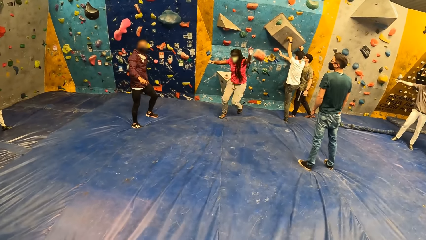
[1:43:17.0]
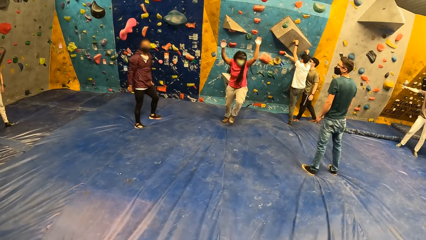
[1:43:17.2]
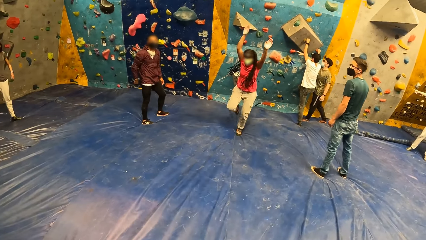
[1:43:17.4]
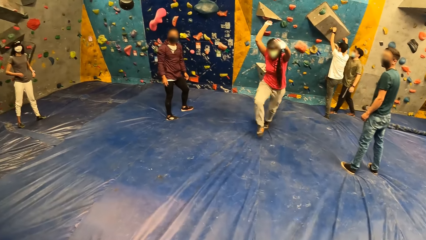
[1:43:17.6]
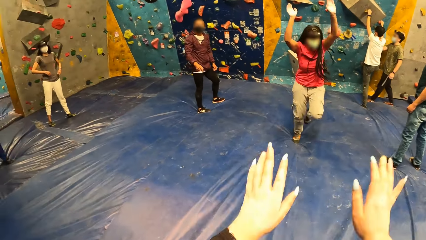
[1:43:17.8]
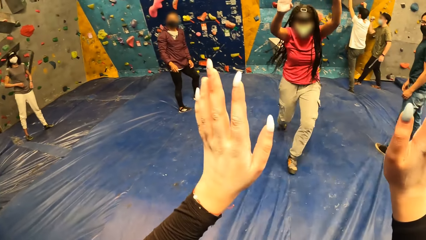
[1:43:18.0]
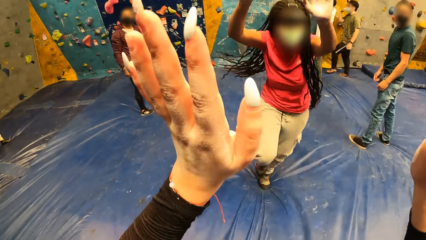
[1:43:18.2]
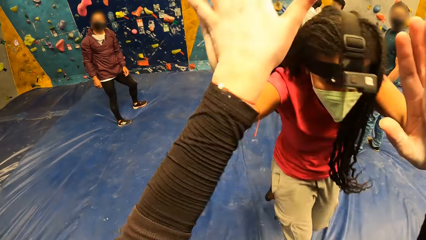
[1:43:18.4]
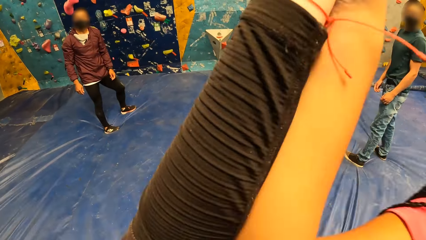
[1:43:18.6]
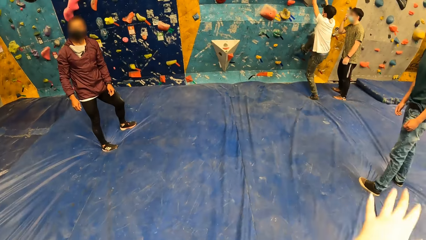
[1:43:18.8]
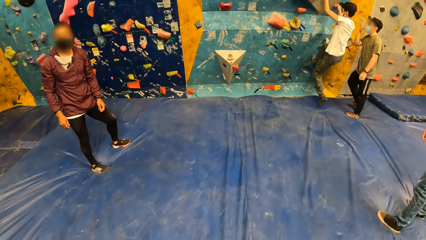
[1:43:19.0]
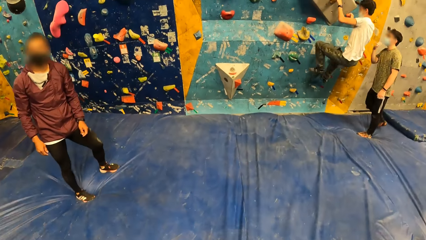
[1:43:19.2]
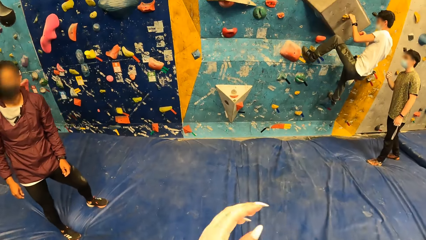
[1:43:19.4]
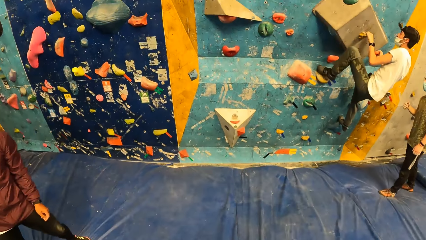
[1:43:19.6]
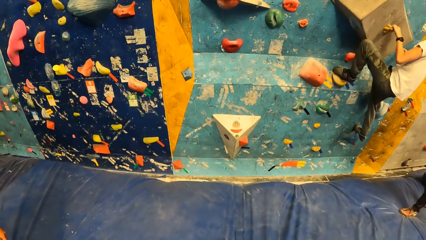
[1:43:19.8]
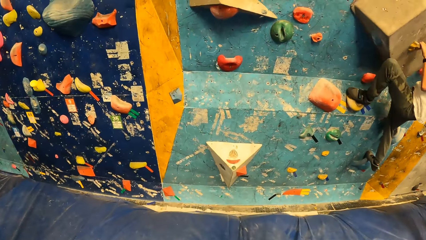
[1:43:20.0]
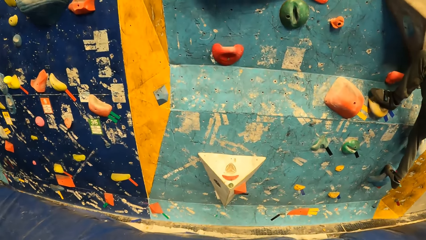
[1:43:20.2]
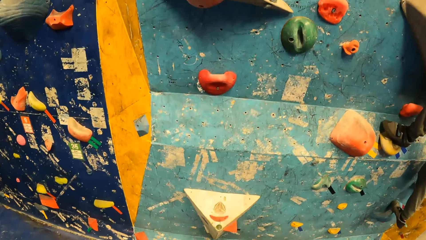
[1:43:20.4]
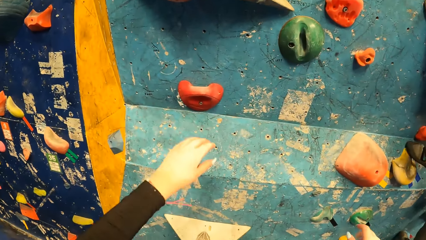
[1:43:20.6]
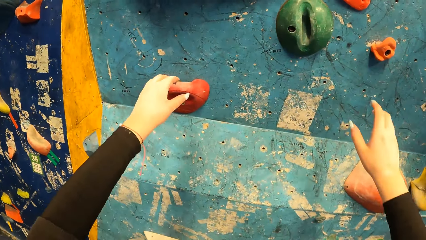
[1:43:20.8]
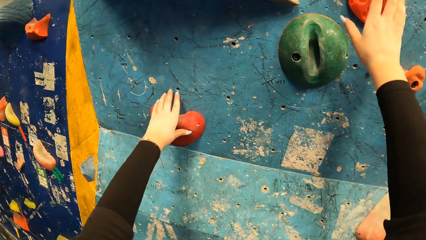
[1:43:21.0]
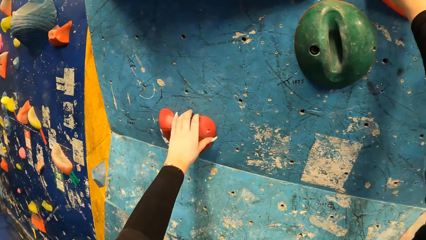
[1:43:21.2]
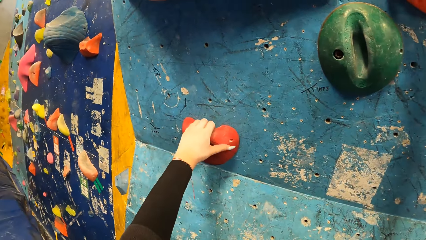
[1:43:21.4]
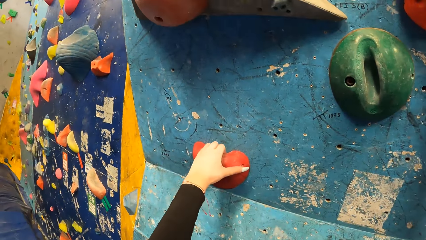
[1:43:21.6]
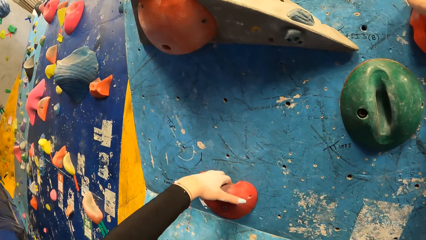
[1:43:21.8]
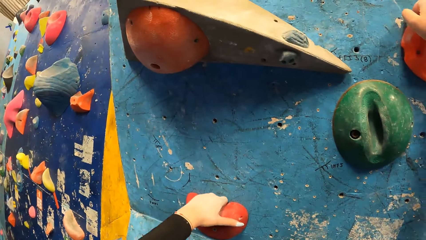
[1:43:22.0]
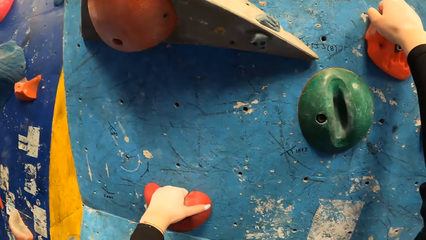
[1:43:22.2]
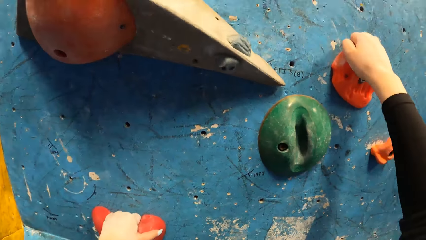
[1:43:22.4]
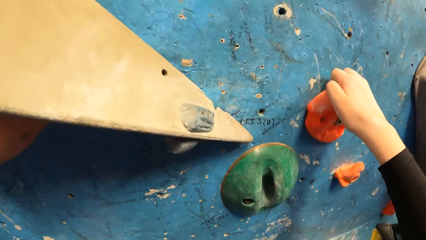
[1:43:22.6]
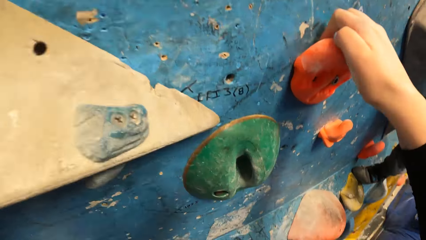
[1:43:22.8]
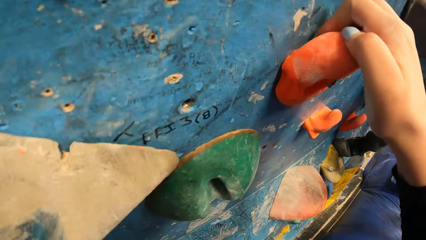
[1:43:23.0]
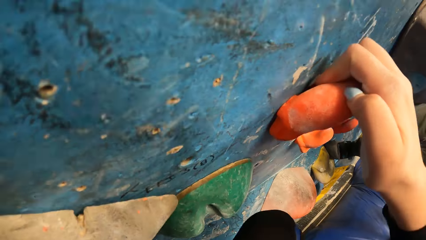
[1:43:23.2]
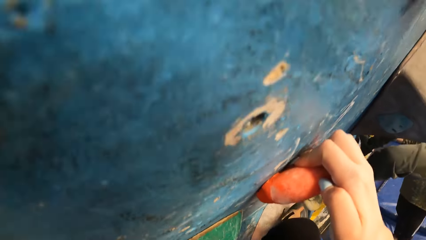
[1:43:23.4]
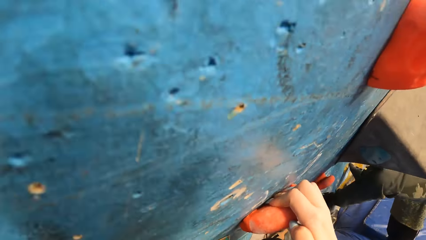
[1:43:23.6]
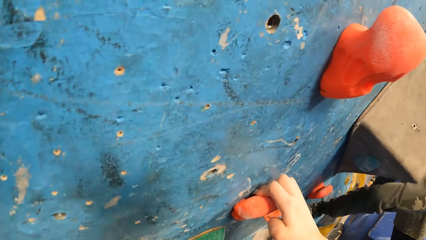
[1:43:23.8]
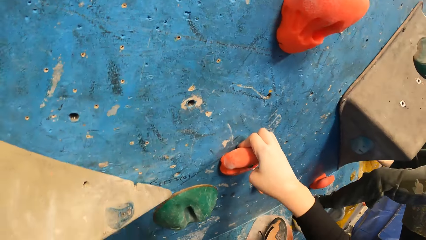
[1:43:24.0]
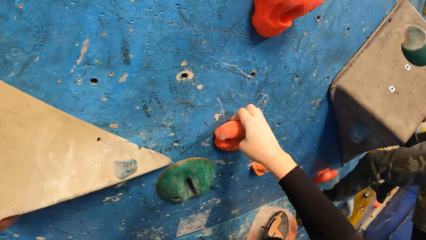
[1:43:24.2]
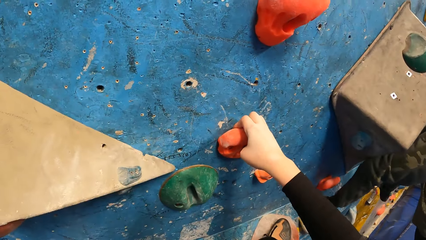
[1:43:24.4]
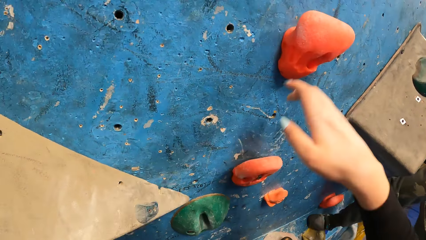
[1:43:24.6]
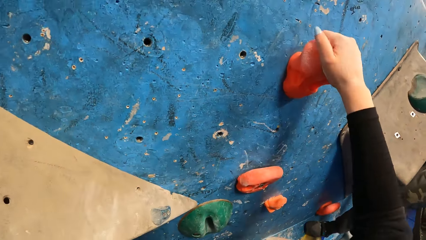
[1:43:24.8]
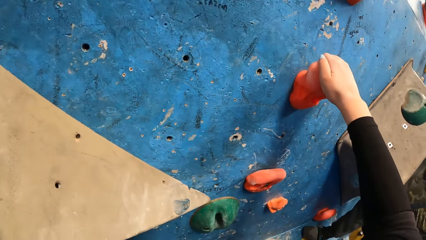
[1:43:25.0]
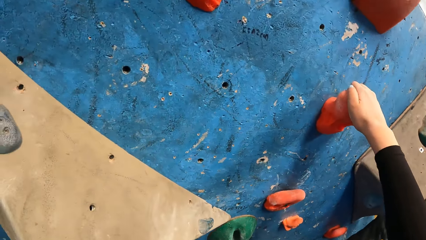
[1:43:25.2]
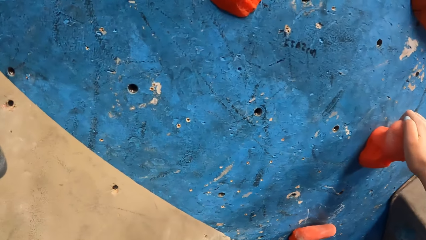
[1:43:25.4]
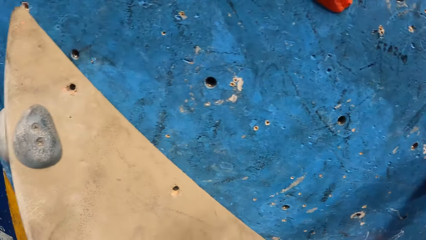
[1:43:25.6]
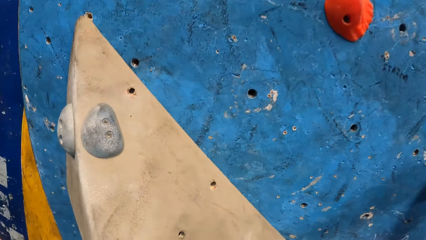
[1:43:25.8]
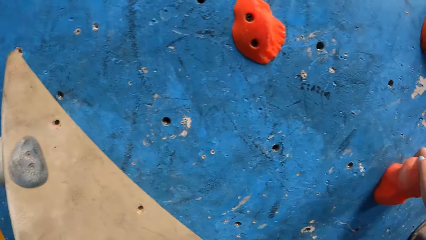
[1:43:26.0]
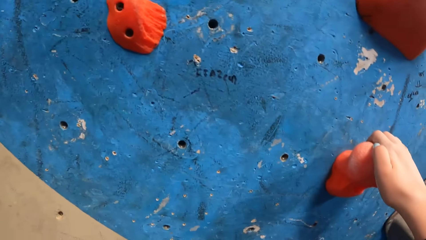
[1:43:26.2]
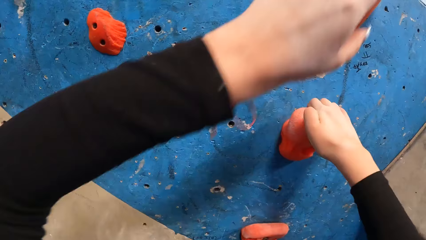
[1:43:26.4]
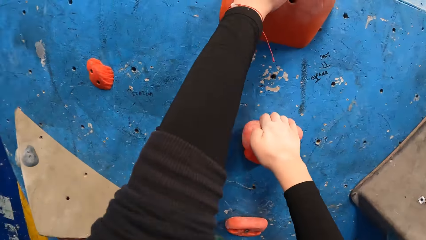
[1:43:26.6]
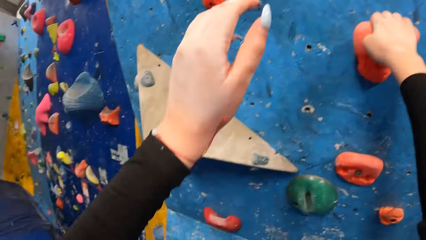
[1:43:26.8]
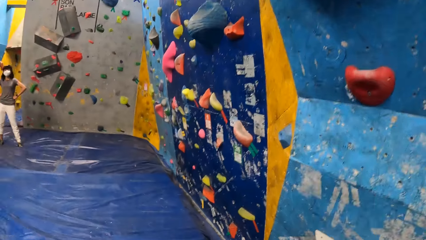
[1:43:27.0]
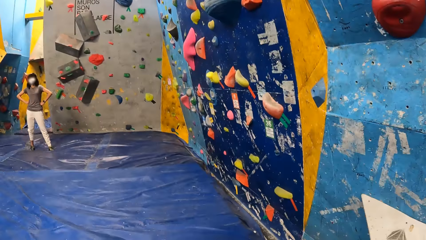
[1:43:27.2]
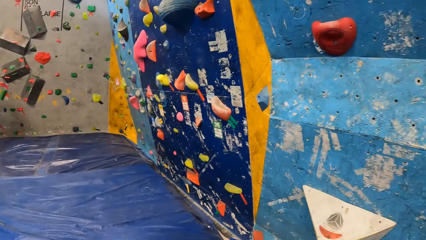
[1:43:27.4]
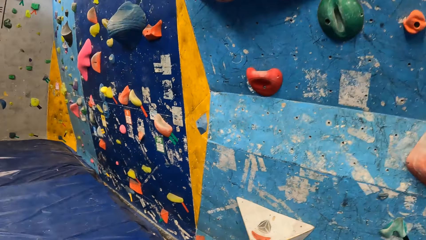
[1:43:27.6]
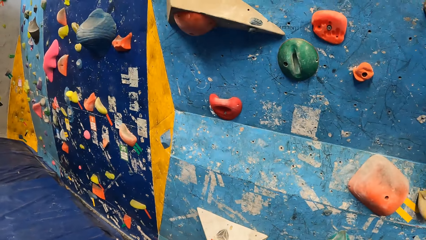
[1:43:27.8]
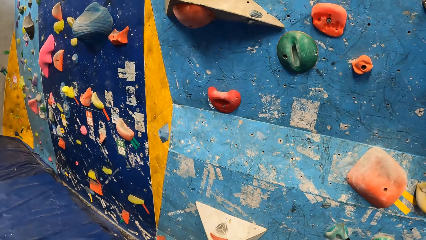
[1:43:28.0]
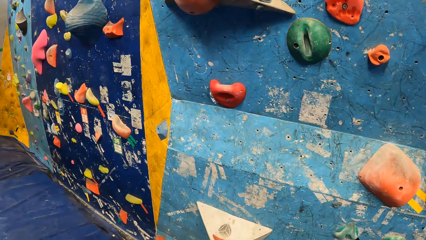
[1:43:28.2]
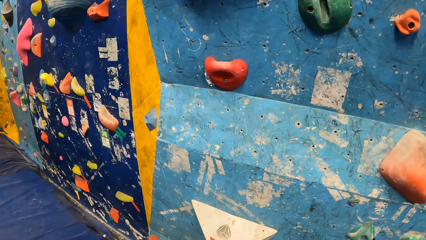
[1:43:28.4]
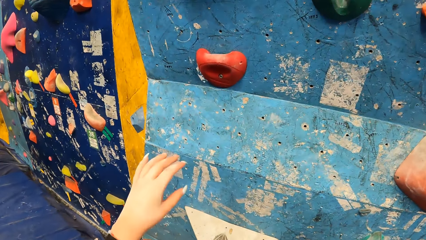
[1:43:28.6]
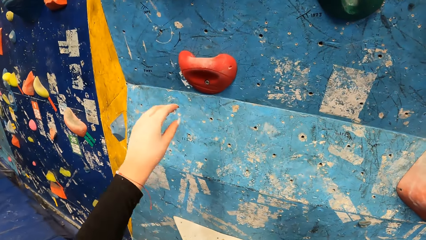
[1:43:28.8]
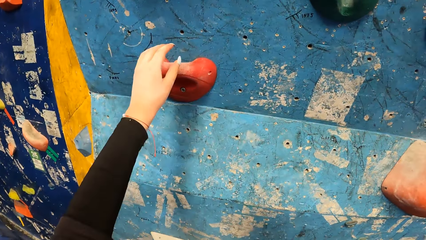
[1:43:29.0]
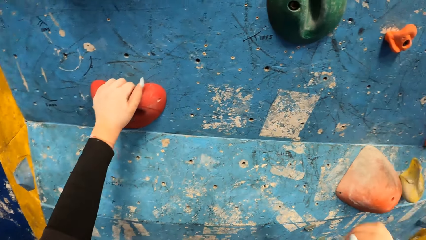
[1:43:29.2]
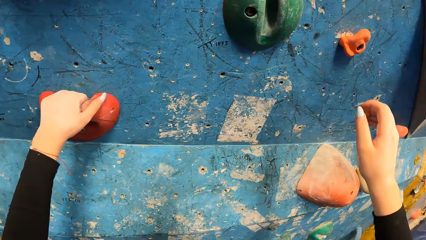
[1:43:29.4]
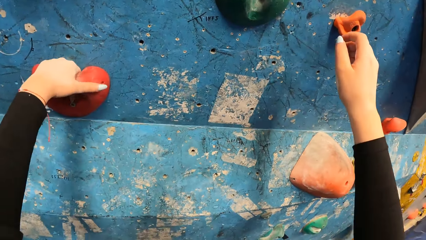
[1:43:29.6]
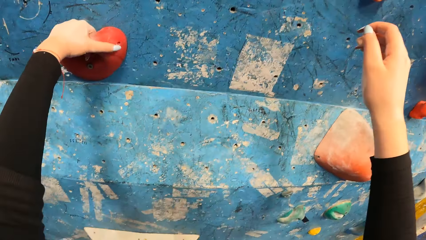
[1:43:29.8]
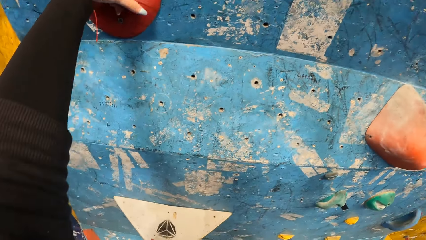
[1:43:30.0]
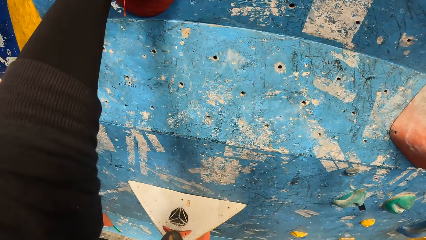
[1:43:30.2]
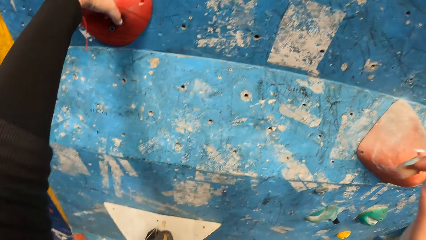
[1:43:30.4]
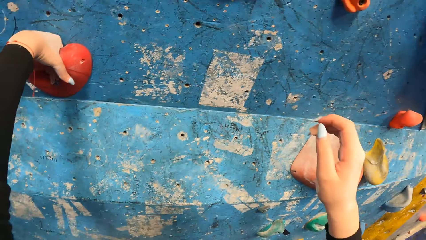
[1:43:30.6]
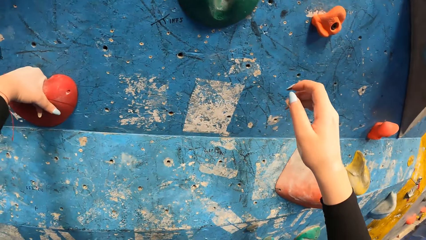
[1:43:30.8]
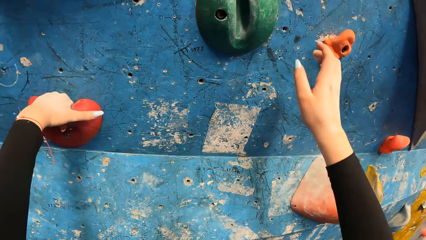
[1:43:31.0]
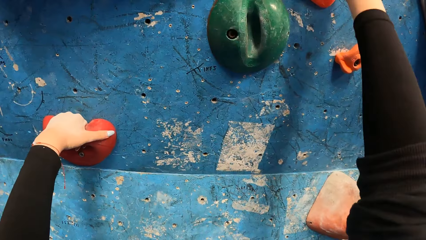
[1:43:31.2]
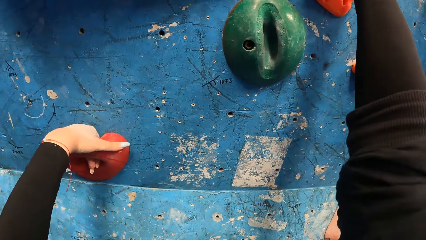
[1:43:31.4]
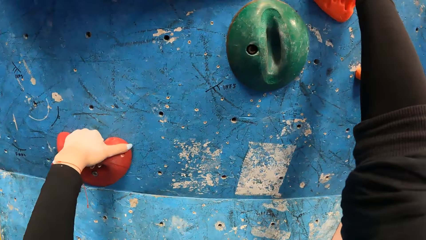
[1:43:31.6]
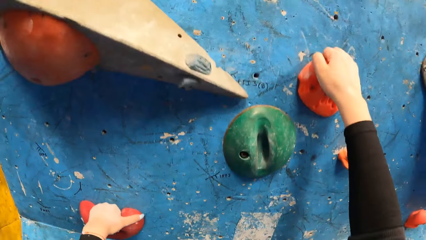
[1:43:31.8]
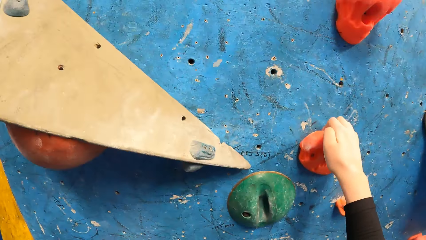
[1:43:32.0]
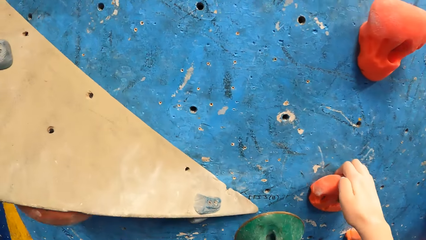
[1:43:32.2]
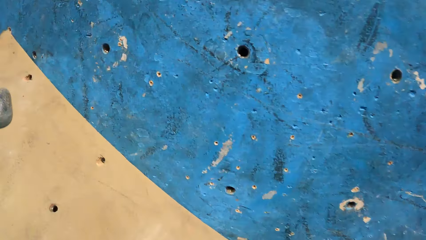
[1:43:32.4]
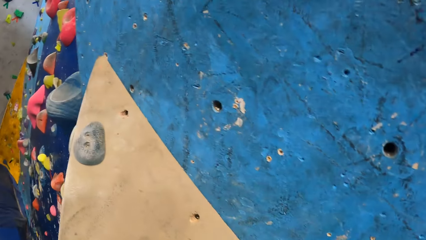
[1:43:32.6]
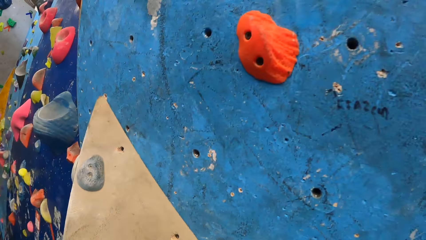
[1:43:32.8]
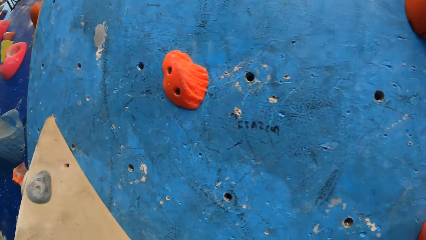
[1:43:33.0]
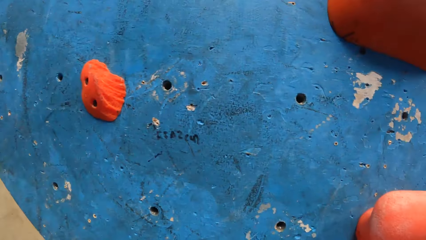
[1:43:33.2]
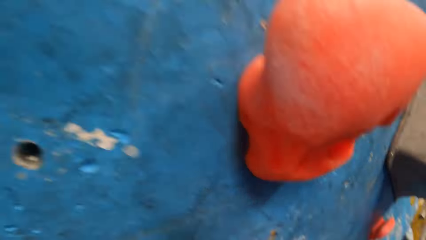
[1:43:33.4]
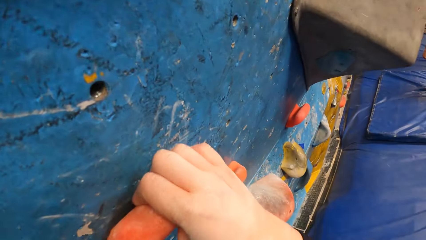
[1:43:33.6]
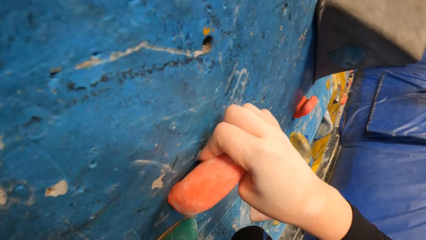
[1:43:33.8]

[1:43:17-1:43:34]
The man touches the climb hold on the bouldering wall with his right hand. The woman runs on the mat. The camera wearer walks towards the bouldering wall. She claps hands with the woman. Another man climbs the bouldering wall with both hands. The camera wearer holds the rocks on the wall with both hands. She climbs the bouldering wall with both hands. She falls from the bouldering wall and climbs down the wall. She holds a rock on the bouldering wall. She places her left foot on a rock on the bouldering wall. She climbs the bouldering wall with both hands.
